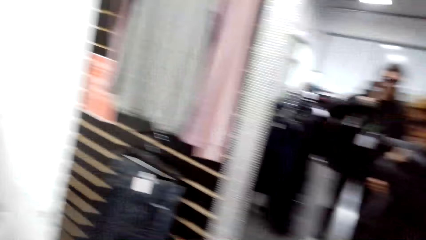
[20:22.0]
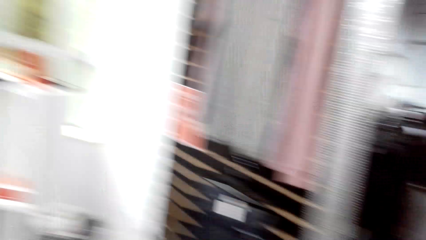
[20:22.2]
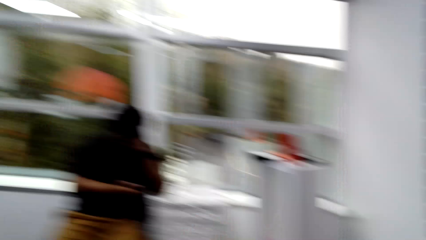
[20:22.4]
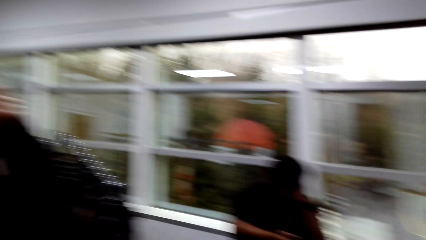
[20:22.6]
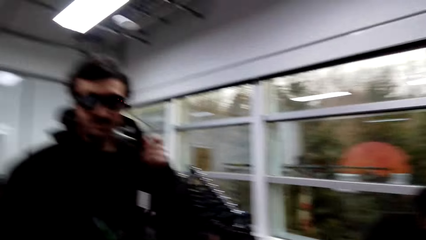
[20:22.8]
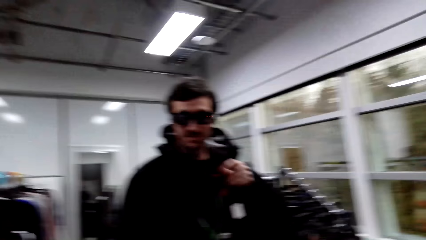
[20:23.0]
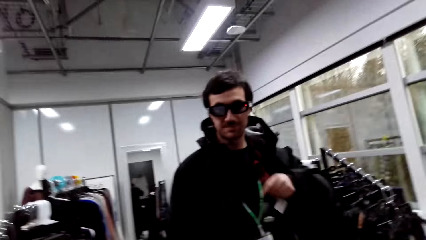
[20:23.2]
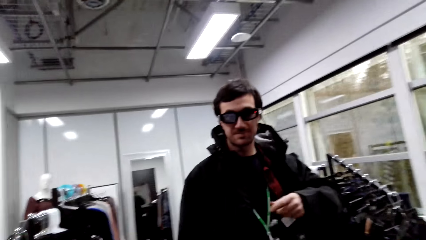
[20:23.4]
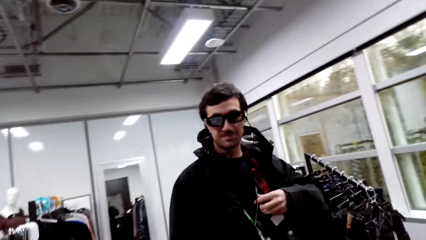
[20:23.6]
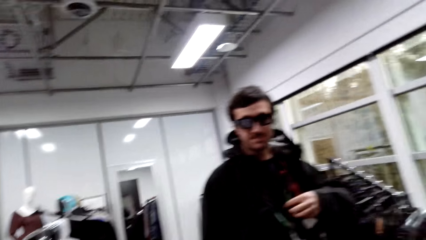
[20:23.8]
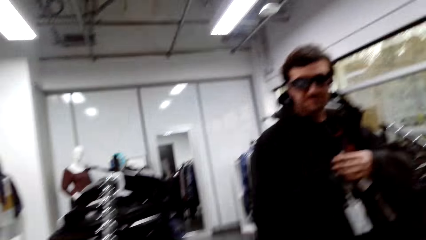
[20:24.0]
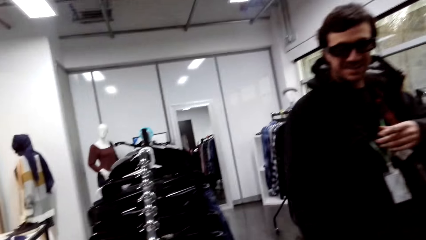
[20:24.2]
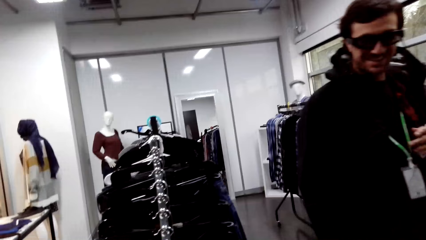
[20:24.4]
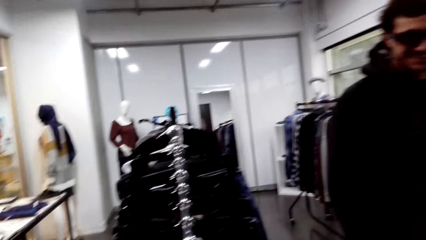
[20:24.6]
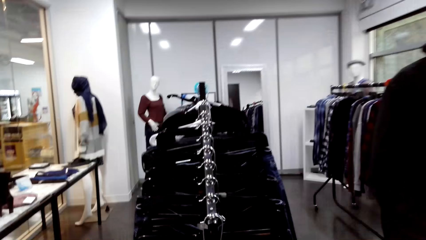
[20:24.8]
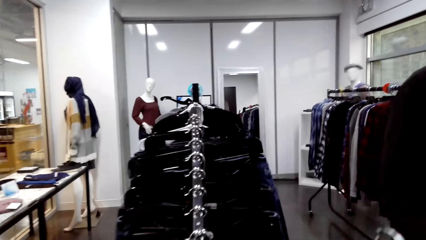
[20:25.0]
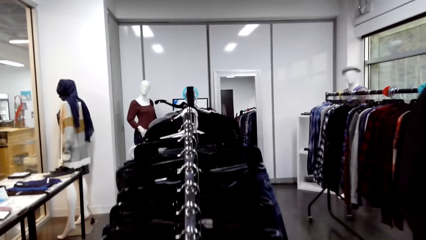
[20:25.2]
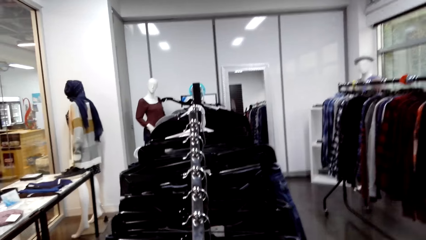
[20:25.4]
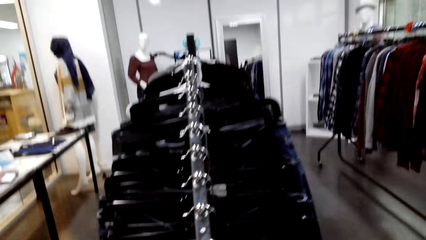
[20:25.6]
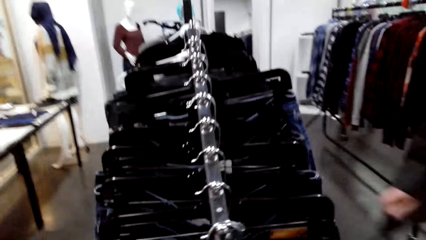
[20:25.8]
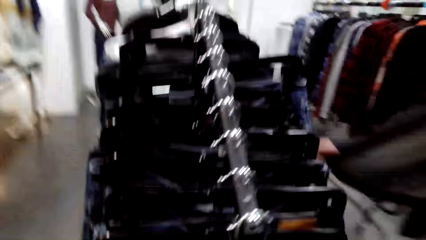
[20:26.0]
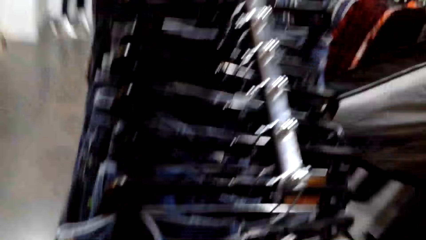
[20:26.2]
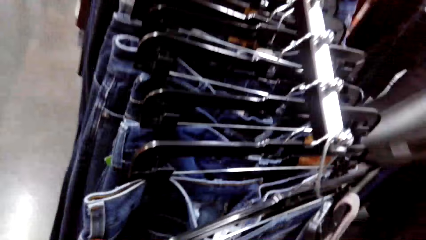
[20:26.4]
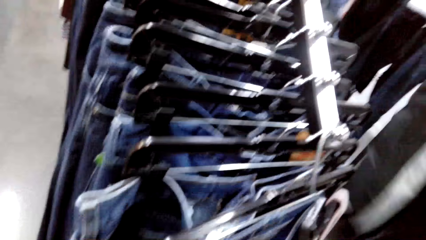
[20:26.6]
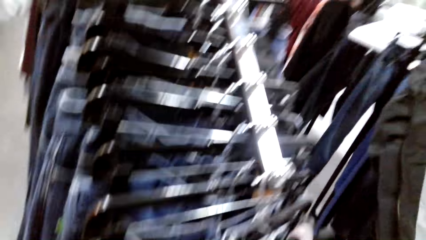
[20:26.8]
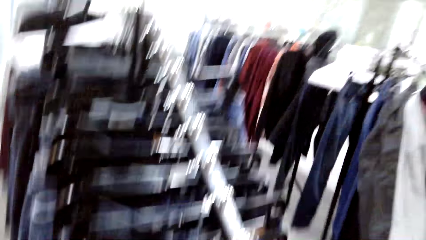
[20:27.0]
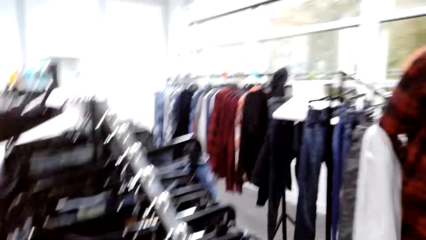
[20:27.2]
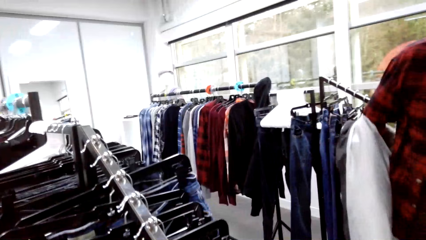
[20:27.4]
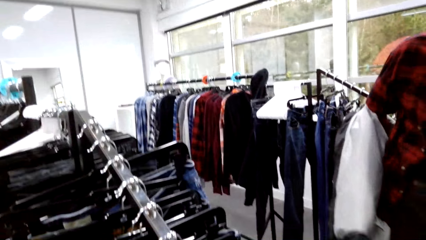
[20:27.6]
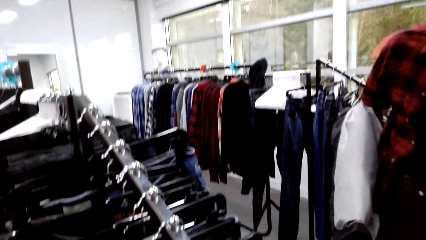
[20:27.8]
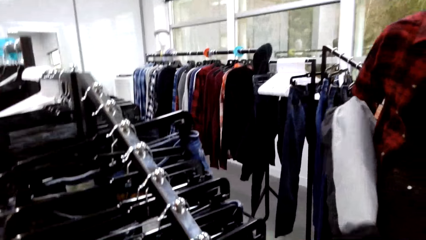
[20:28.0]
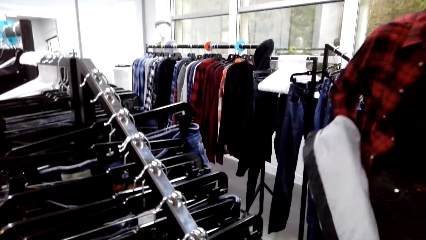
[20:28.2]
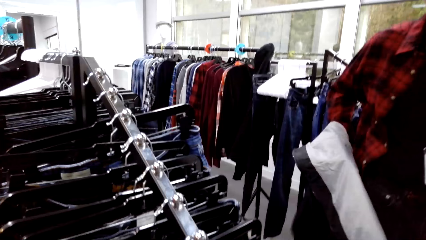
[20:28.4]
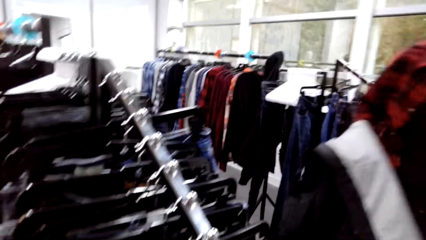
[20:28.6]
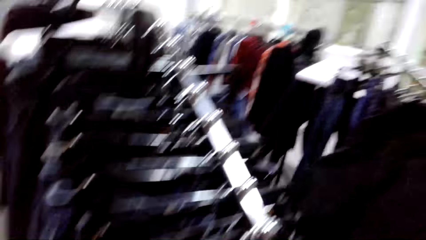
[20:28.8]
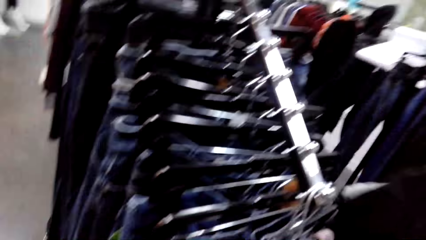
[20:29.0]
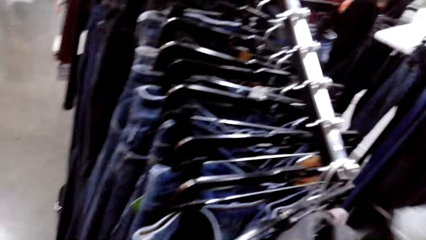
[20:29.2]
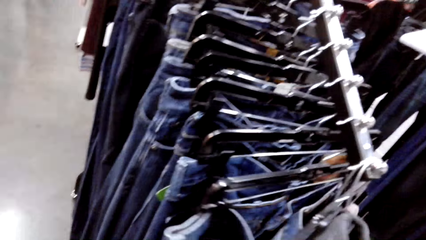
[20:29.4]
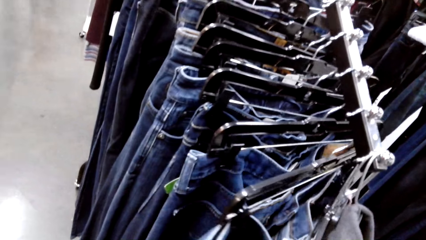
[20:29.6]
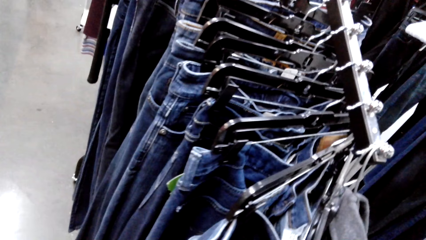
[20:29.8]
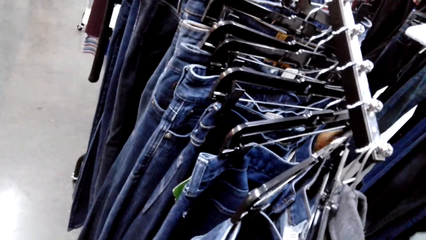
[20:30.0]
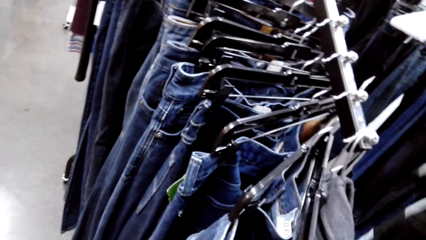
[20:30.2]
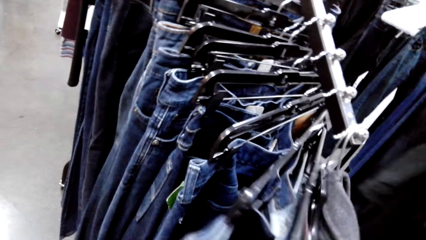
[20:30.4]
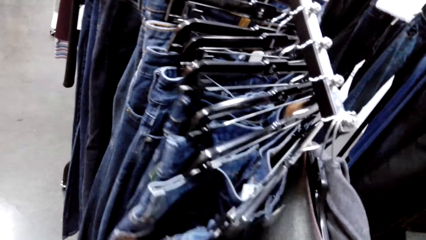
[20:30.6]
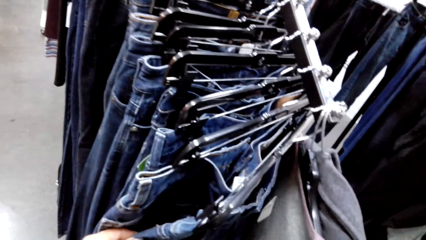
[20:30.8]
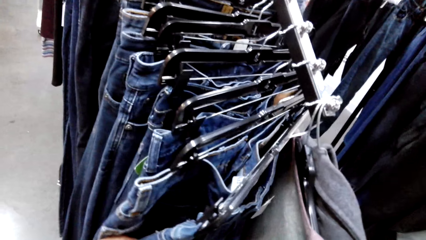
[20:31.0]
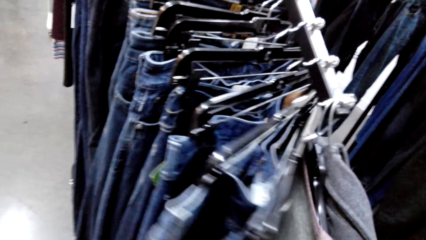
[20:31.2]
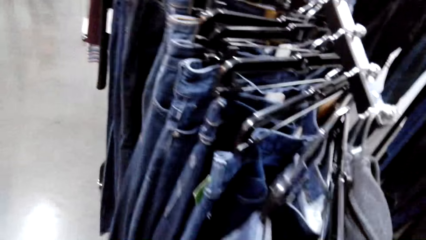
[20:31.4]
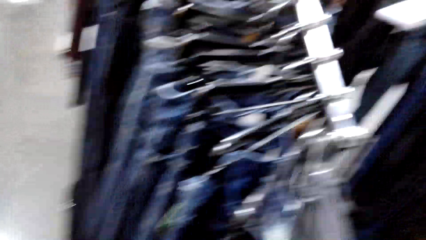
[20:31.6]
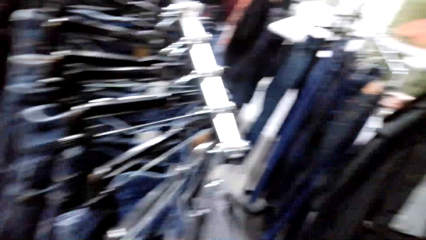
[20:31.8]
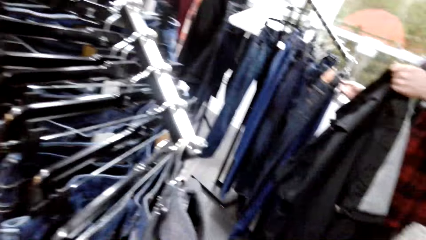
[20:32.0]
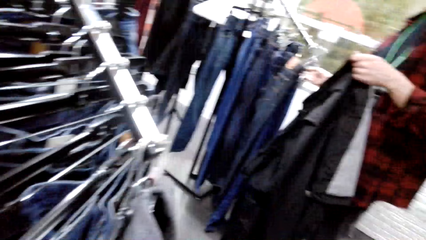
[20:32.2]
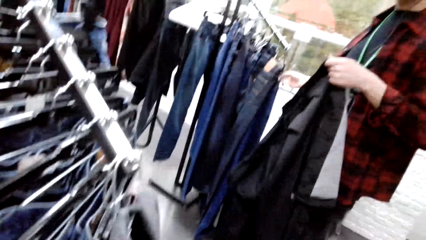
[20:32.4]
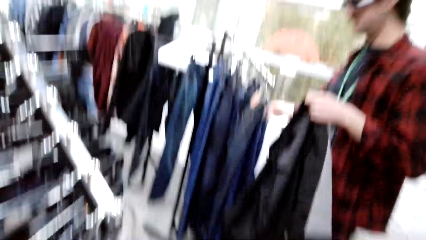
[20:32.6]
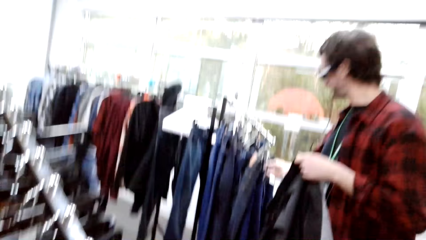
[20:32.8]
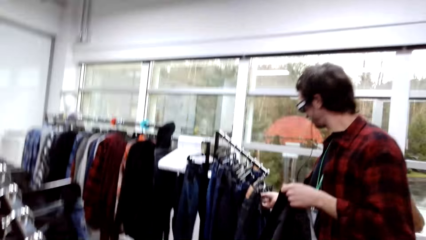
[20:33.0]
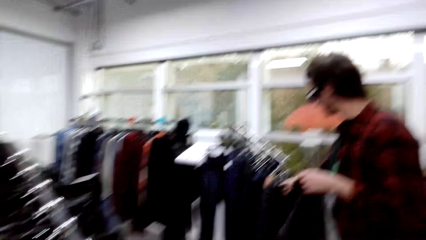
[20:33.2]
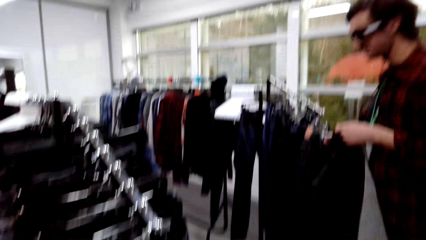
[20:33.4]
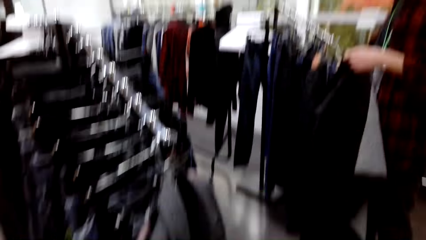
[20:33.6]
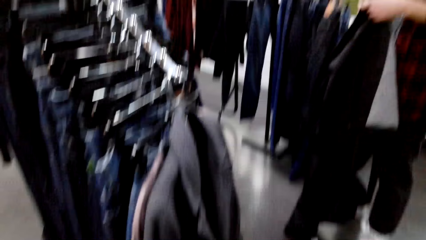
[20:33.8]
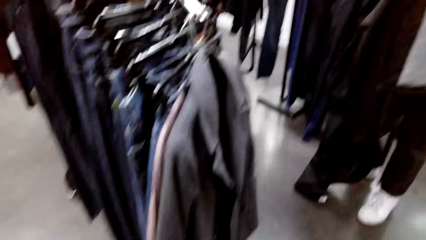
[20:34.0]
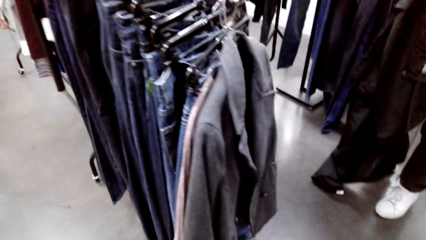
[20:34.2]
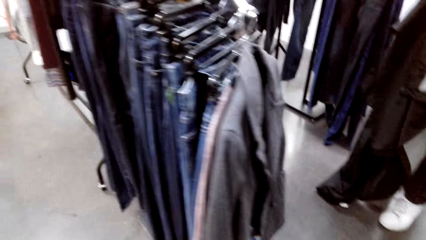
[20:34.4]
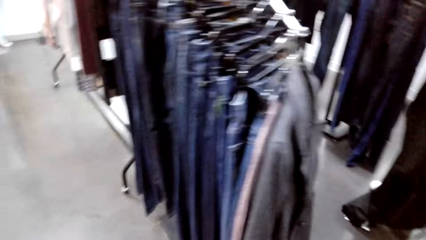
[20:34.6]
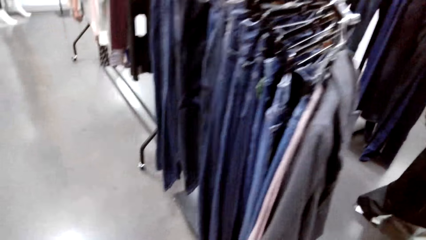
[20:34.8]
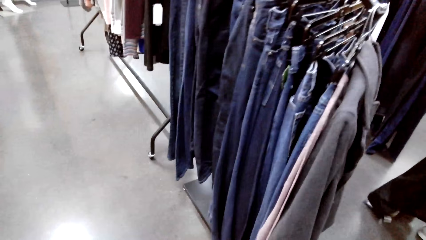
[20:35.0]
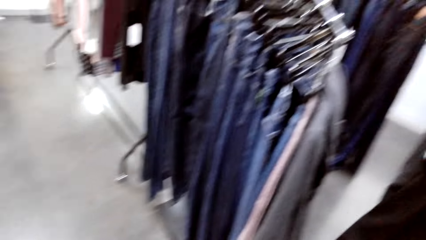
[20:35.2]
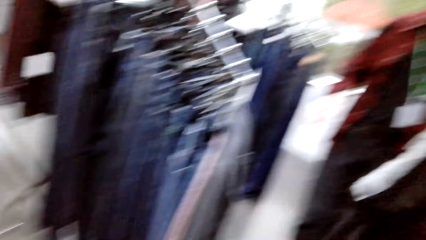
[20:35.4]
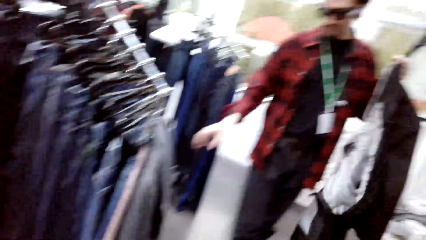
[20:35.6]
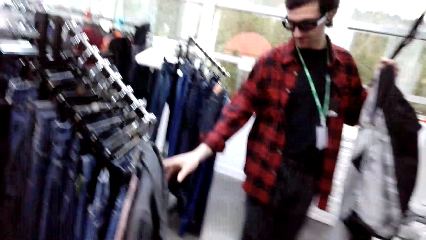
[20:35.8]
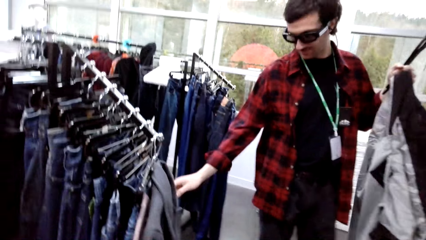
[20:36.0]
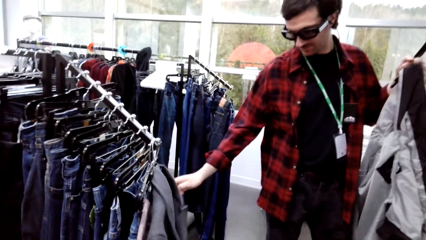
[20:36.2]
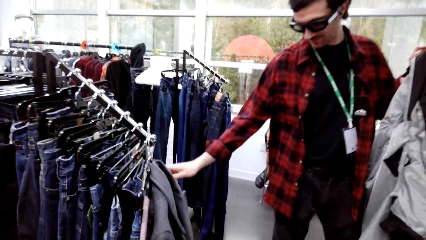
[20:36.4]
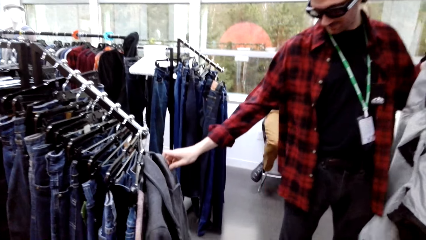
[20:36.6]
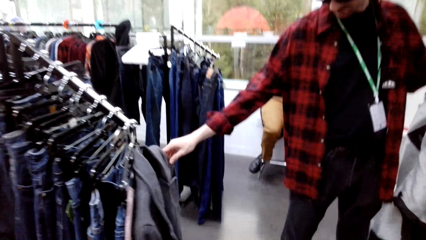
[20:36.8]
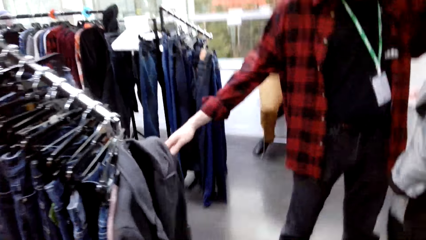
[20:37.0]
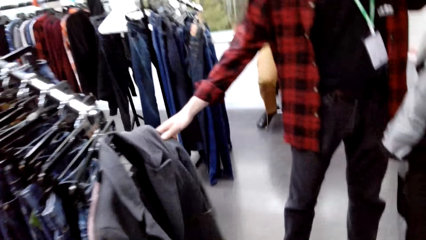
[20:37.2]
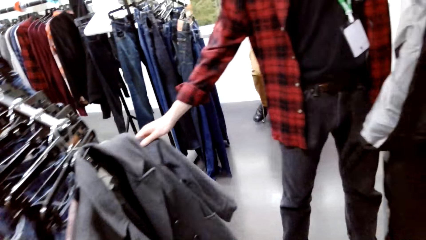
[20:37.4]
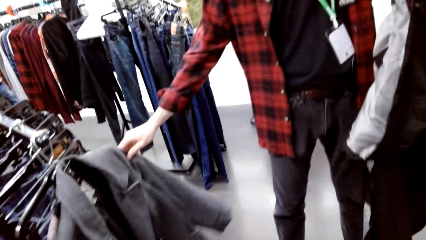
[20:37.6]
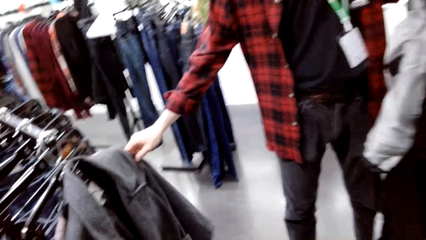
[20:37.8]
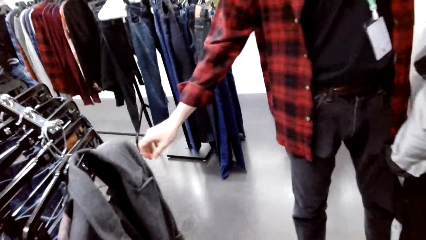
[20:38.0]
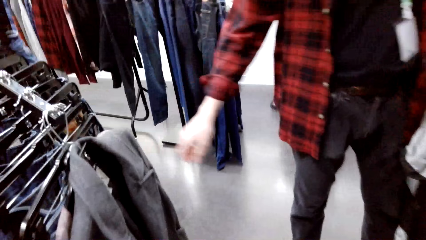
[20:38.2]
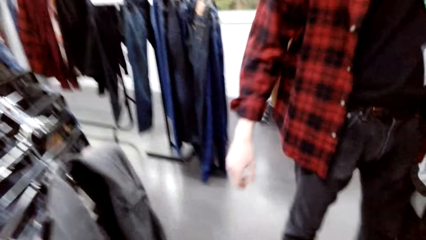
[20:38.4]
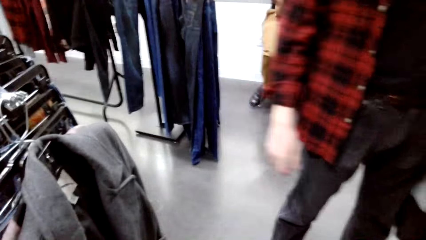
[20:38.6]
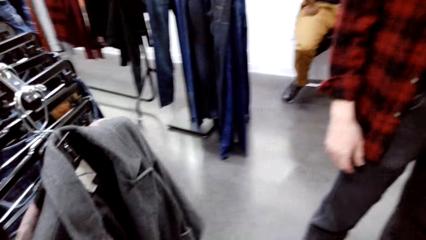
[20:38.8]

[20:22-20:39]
The camera wearer places a sweater on the rack. A man undresses the cloth. The camera wearer flips through pants. They converse with the man. The man touches a coat with a hand.
